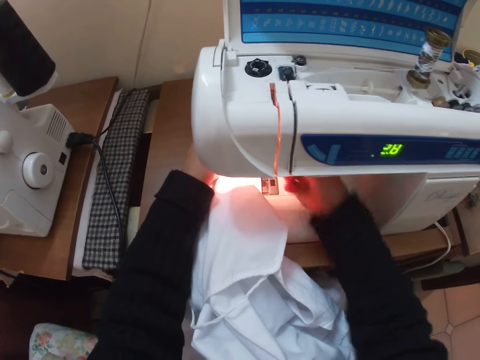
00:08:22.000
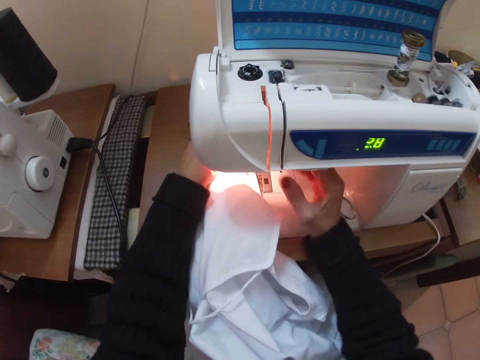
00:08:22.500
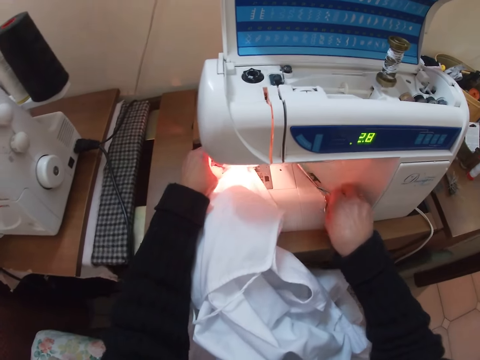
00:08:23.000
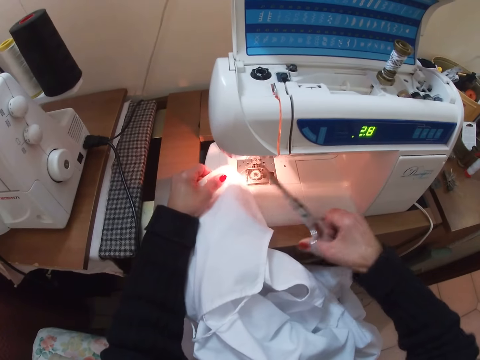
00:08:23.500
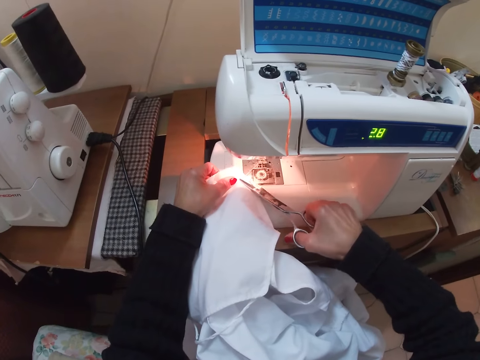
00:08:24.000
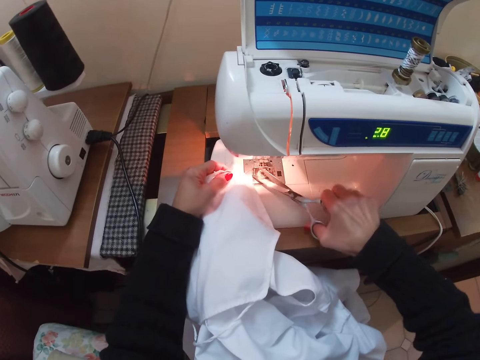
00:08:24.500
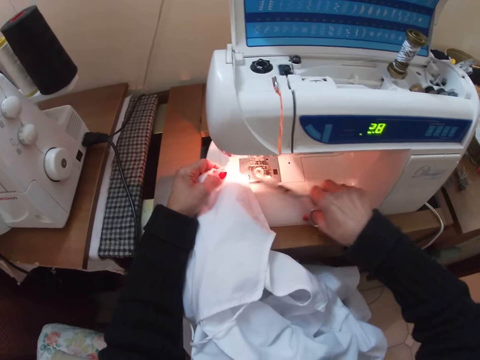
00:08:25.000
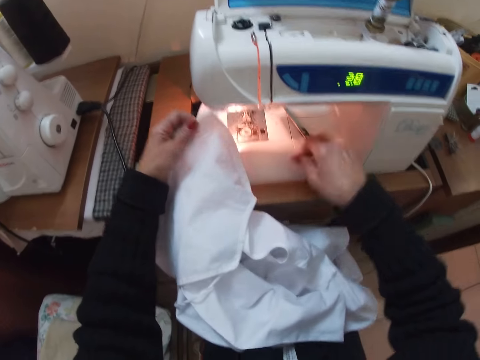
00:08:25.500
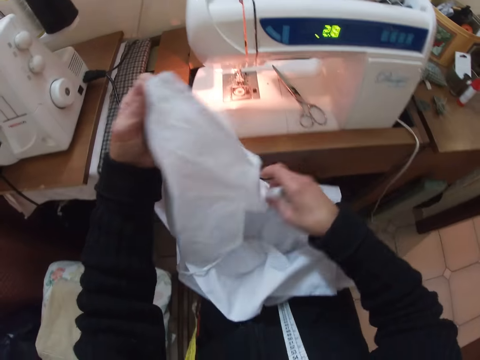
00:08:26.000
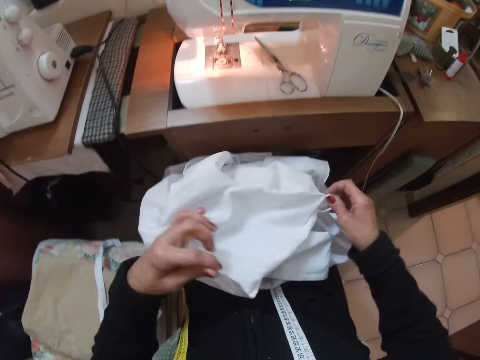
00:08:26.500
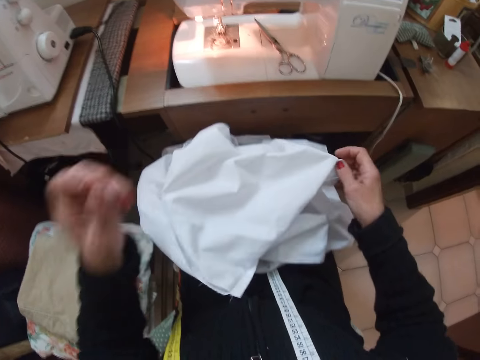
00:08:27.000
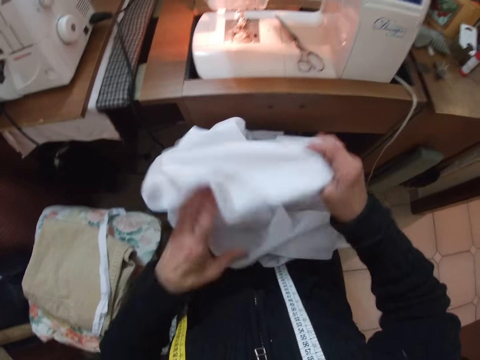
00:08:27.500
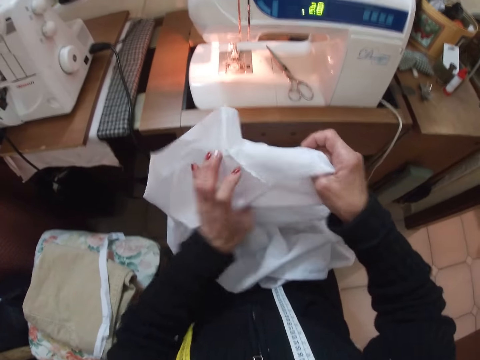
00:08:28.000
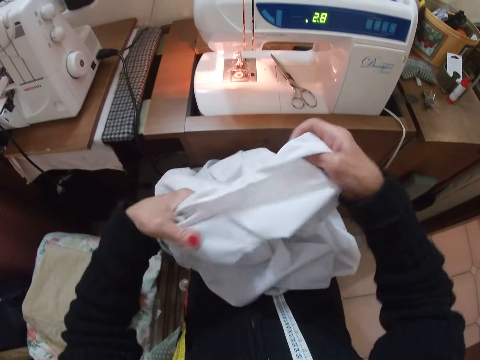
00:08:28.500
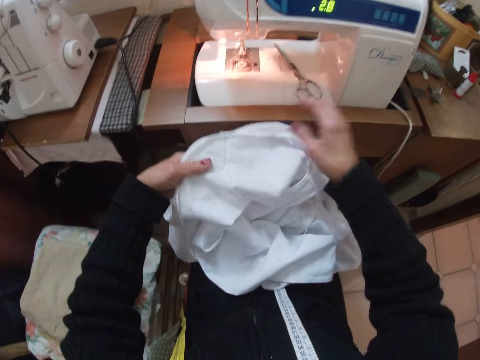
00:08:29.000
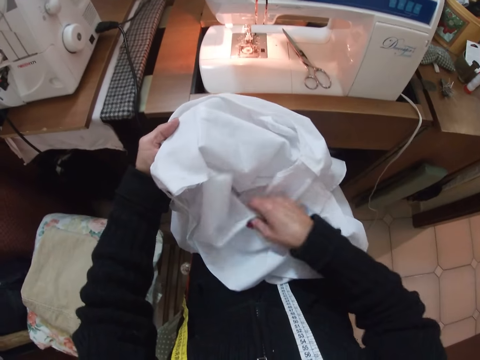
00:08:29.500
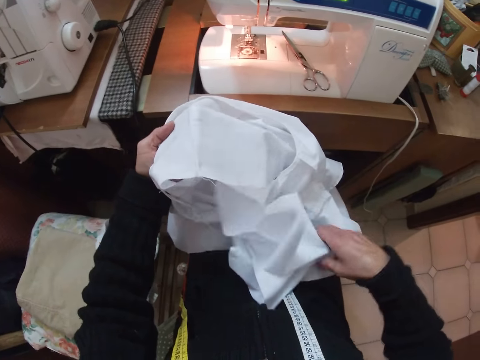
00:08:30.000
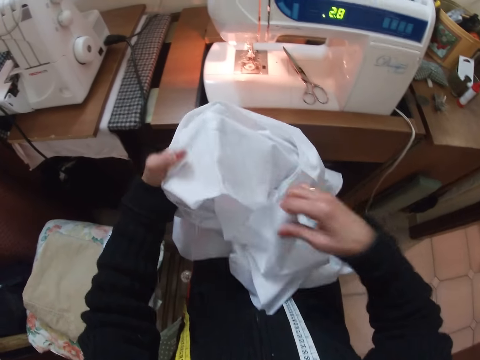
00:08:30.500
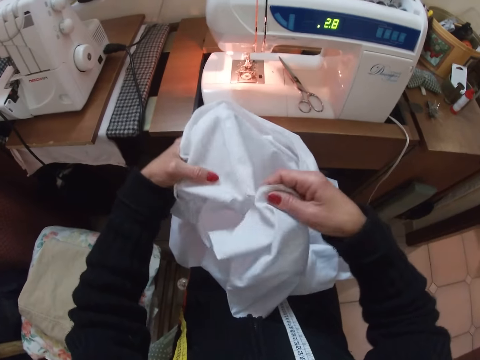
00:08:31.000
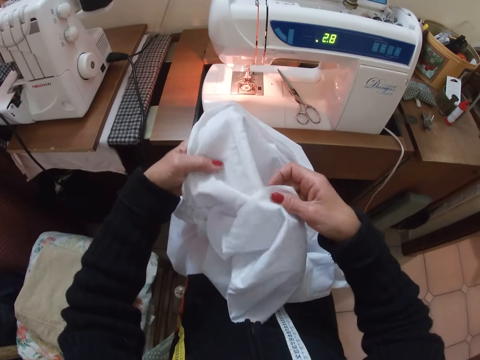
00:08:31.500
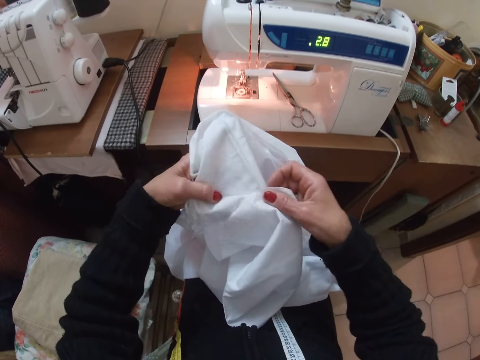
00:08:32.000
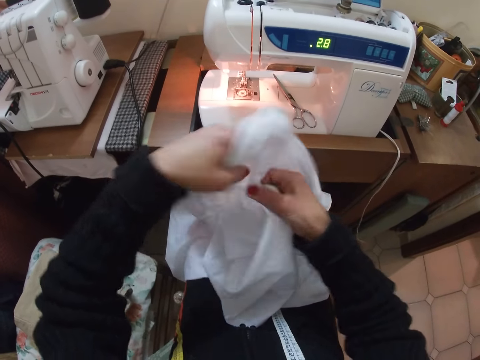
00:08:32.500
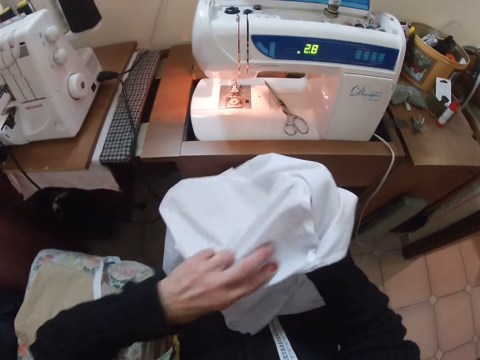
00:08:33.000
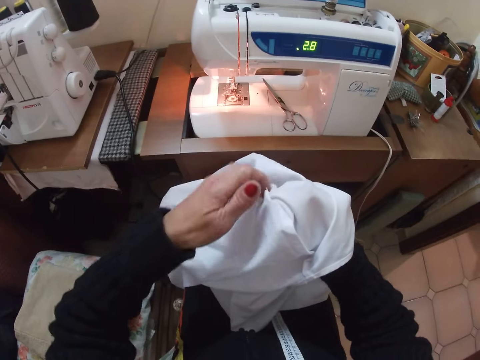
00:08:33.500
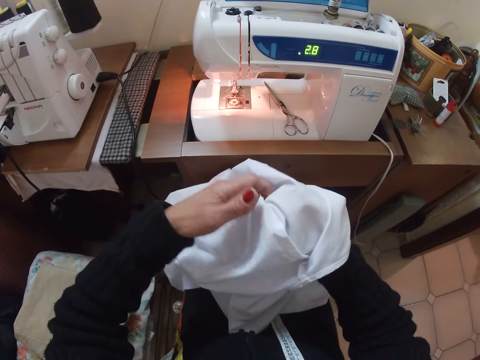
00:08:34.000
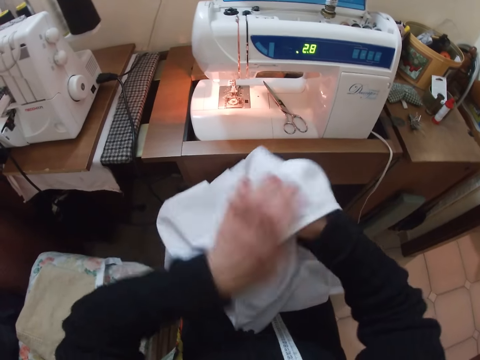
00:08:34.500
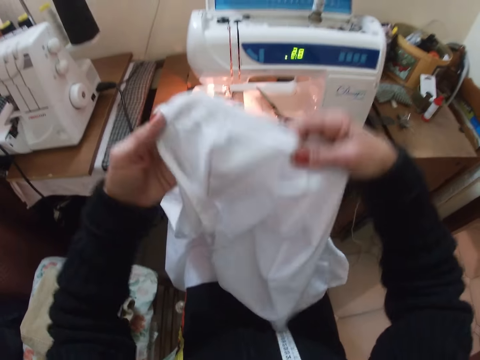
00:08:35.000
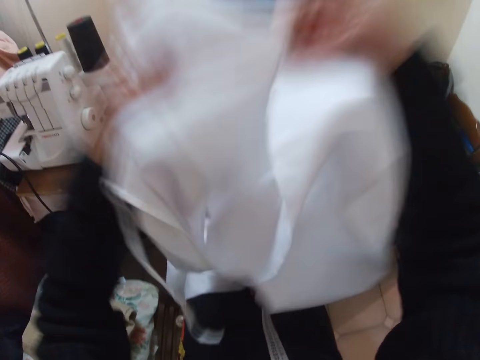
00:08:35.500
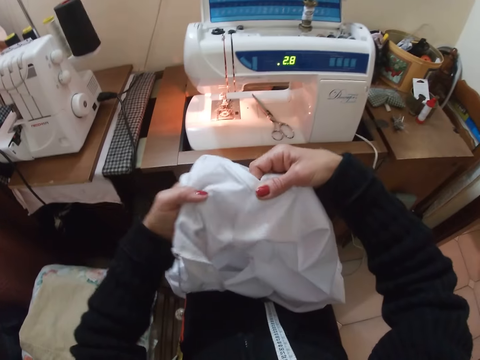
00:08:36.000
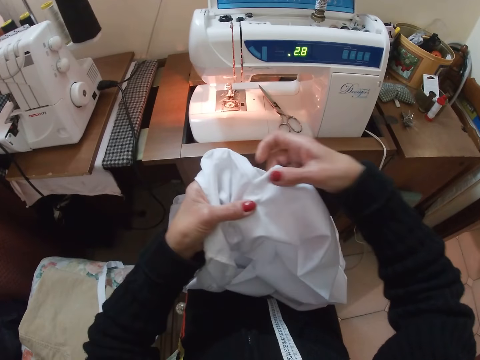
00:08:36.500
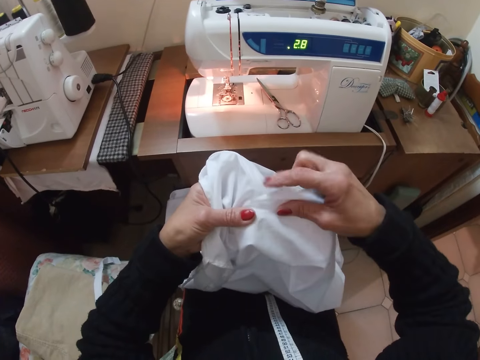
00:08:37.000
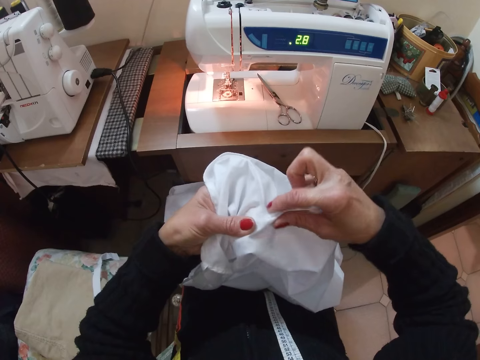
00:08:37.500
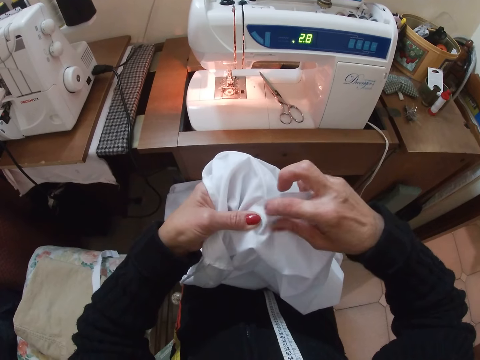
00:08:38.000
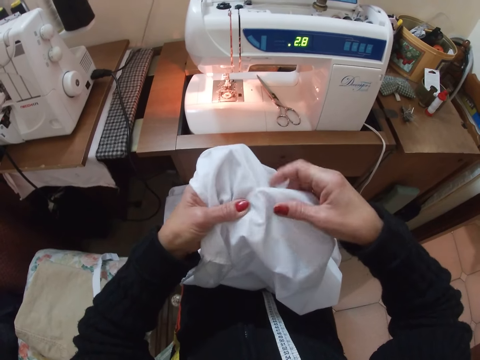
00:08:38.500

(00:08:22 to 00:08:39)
The camera wearer removes her right hand from the cloth. She picks up the scissors with her right hand. She cuts the thread off the cloth with the scissors. She drops the scissors on the sewing machine. She raises the cloth with her left hand. She removes the cloth from the sewing machine. She holds the cloth with her right hand. She puts the cloth on her lap. She checks the cloth. She removes her left hand from the cloth. She removes her right hand from the cloth. She holds the cloth with both hands. She re-adjusts the cloth with her hands. She removes her right hand from the cloth. She holds the cloth with her right hand. She removes her right hand from the cloth. She holds the cloth with her right hand. She joins two ends of the cloth together. She puts her right hand inside the cloth. She aligns the piece of cloth with the cloth. She removes her left hand from the cloth. She holds the cloth with her left hand. She removes her left hand from the cloth. She holds the cloth with her left hand. She removes her right hand with the cloth in it. She raises the cloth with her hands. She lowers the cloth with her hands. She adjusts the cloth with her hands.

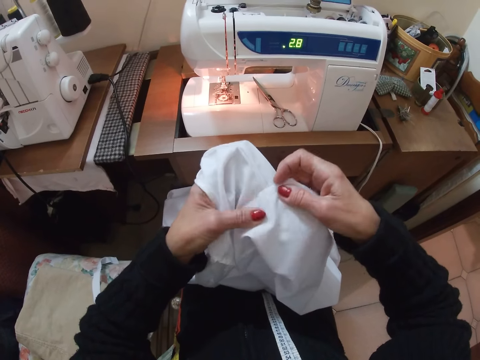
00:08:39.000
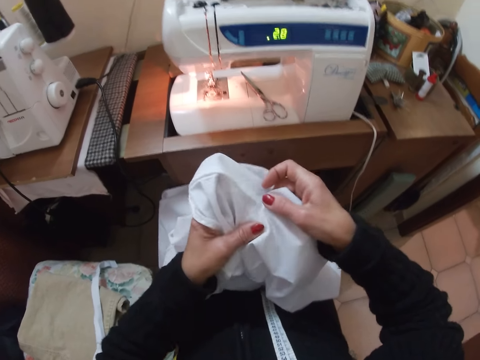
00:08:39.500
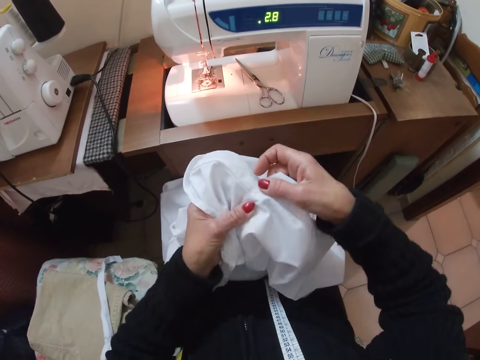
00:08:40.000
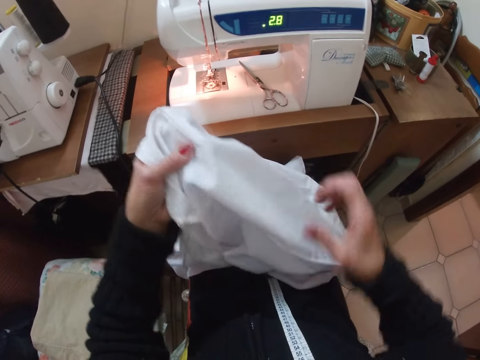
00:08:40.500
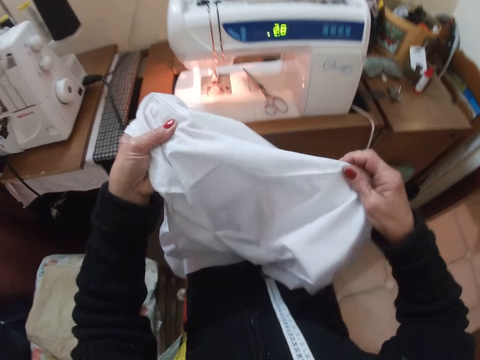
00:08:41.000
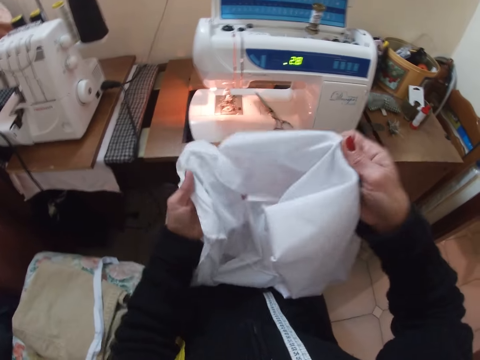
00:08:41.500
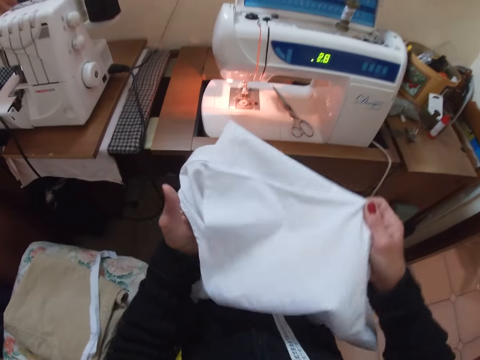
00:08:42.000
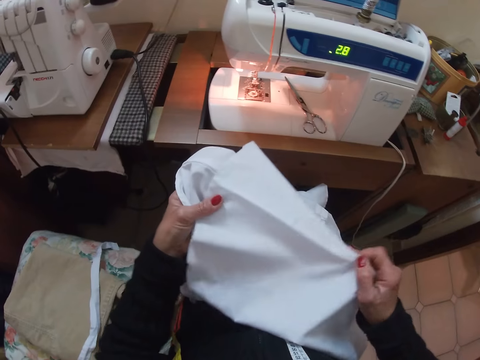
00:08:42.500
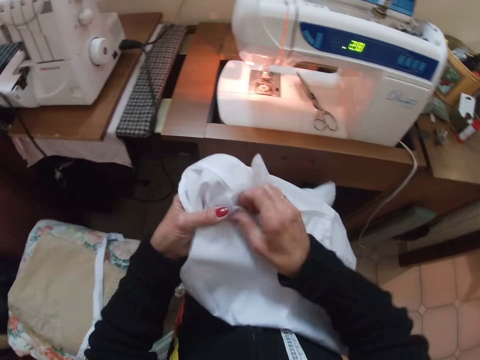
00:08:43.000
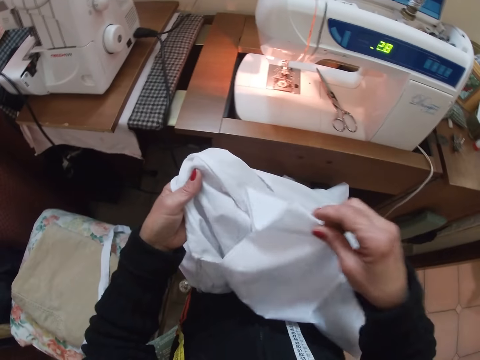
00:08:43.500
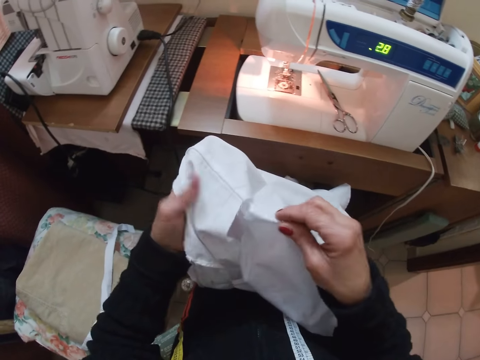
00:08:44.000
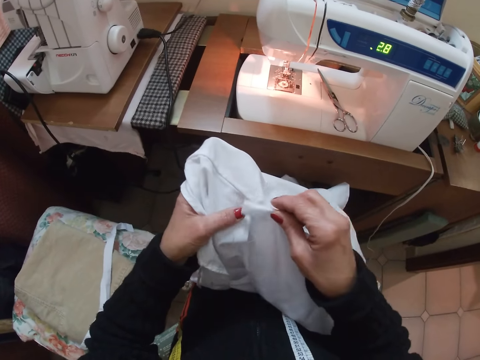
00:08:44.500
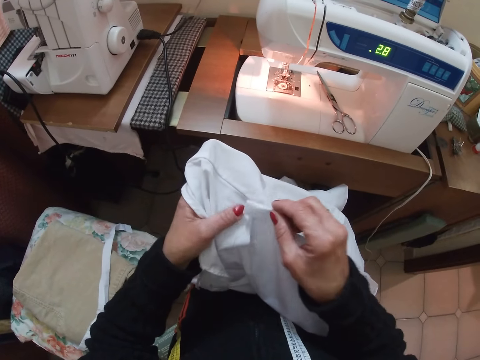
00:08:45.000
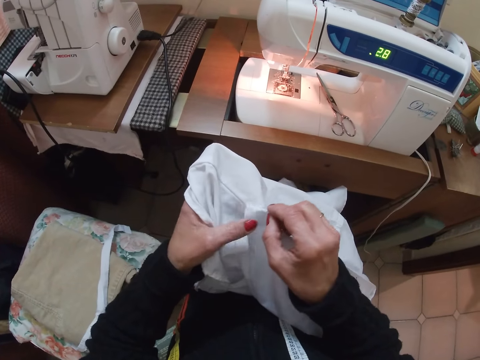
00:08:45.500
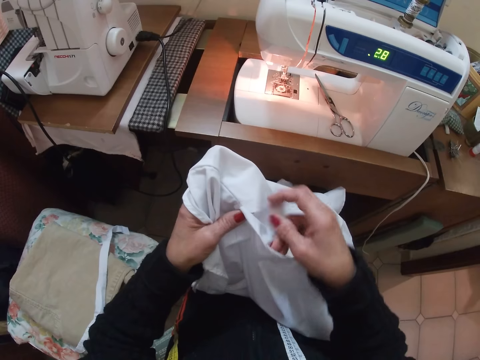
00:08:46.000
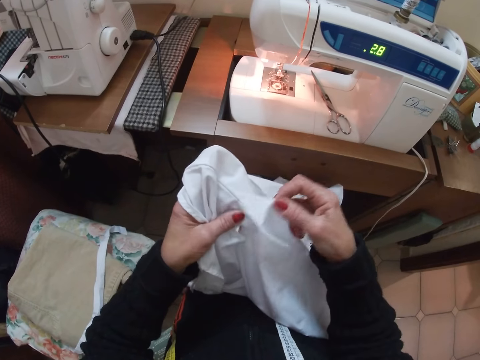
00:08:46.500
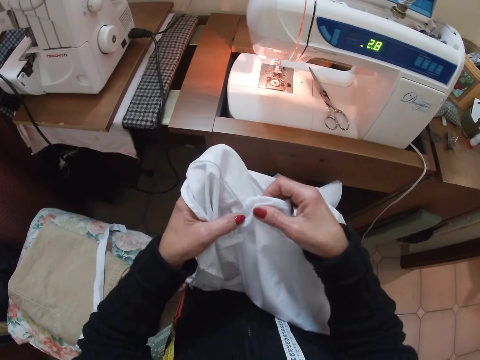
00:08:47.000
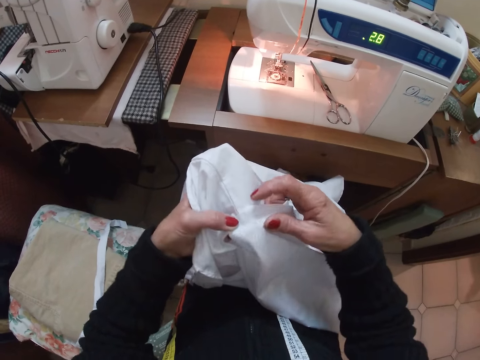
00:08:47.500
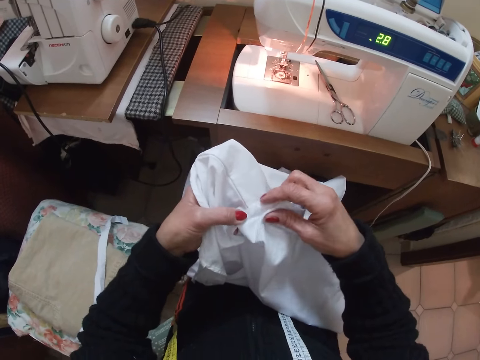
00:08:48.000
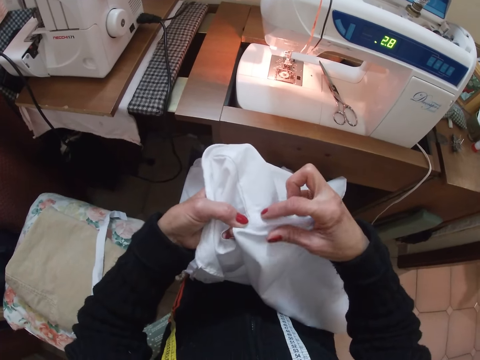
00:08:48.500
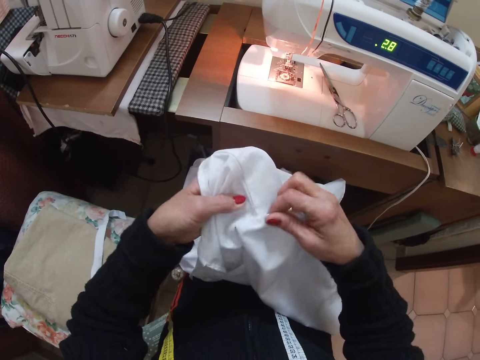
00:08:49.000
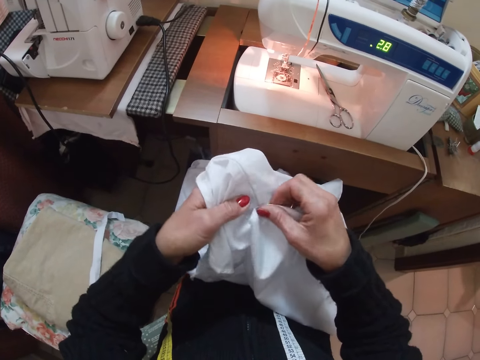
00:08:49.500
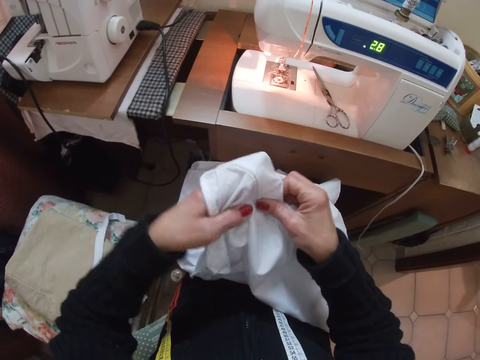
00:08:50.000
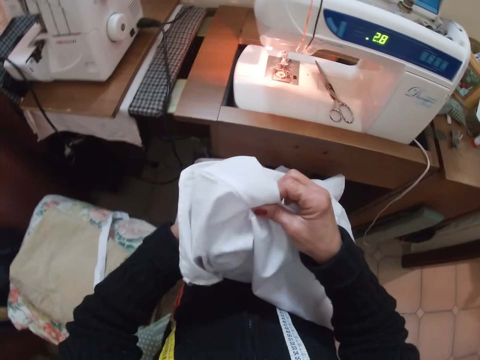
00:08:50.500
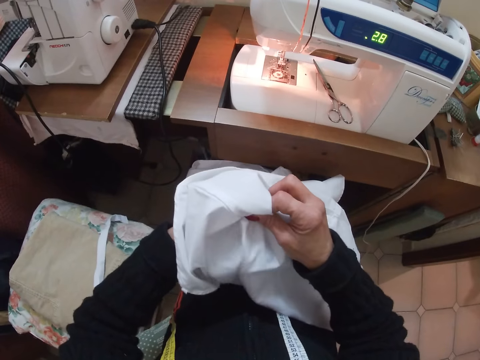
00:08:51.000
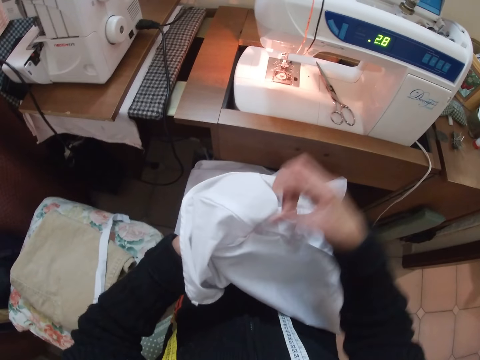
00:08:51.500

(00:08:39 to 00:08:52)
The camera wearer removes her right hand from the cloth. She holds the cloth with her right hand. She adjusts the cloth with her hand. She picks up the piece of cloth. She removes her right hand from the cloth. She holds the cloth with her right hand. She adjusts the cloth with her hands. She aligns the piece of cloth with the cloth. She puts two ends of the cloth together. She removes her left hand from the cloth. She puts her left hand under the cloth. She removes her right hand from the cloth.
